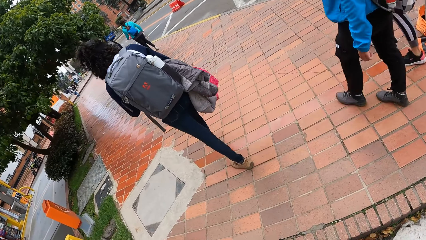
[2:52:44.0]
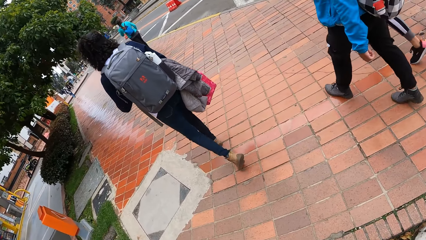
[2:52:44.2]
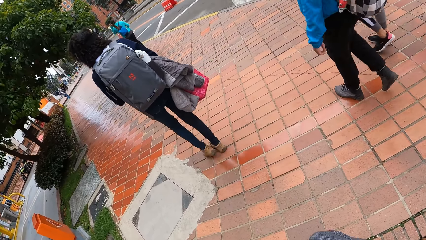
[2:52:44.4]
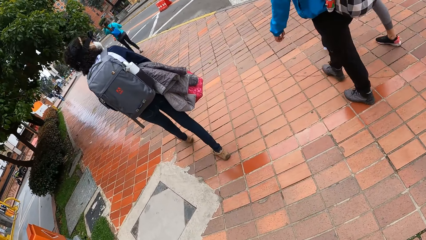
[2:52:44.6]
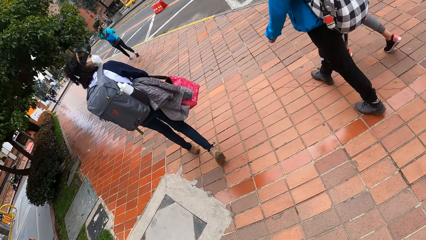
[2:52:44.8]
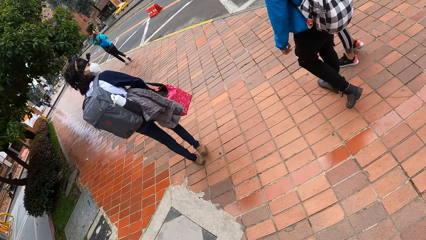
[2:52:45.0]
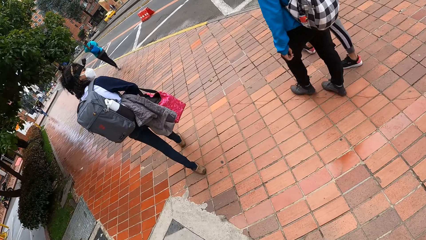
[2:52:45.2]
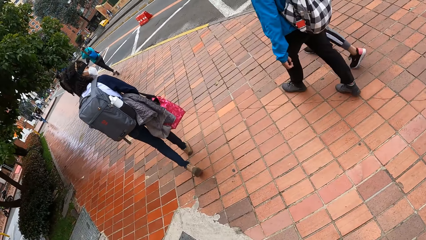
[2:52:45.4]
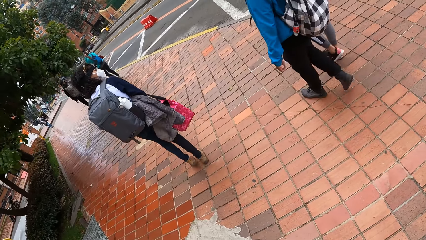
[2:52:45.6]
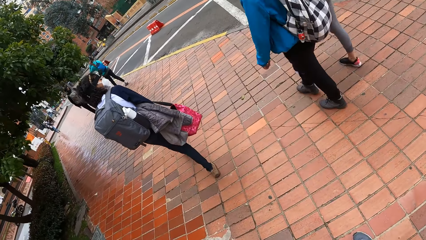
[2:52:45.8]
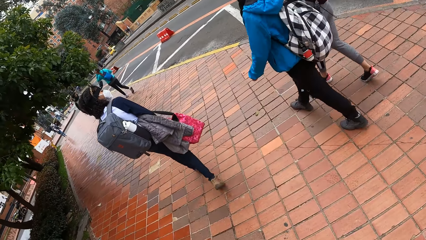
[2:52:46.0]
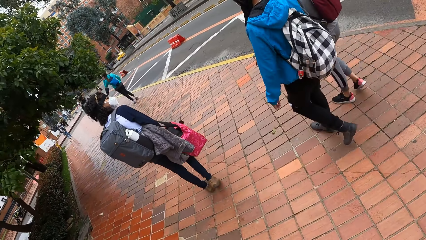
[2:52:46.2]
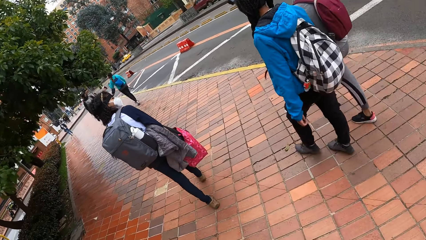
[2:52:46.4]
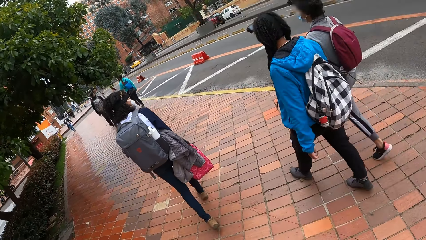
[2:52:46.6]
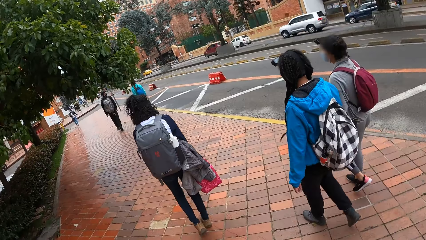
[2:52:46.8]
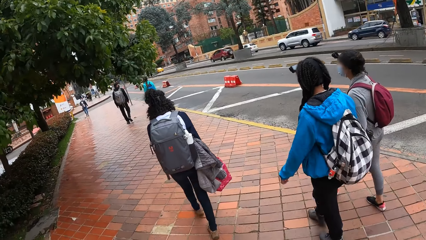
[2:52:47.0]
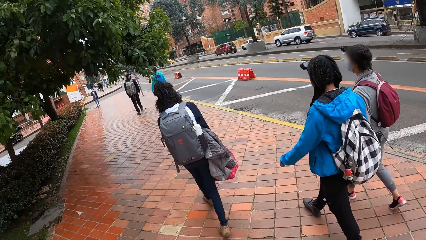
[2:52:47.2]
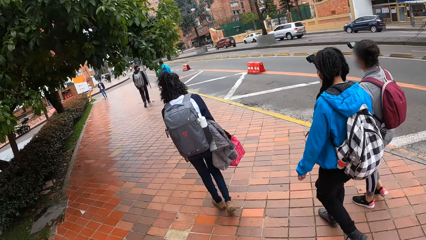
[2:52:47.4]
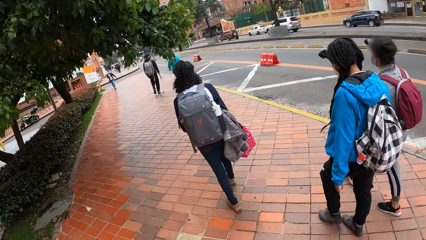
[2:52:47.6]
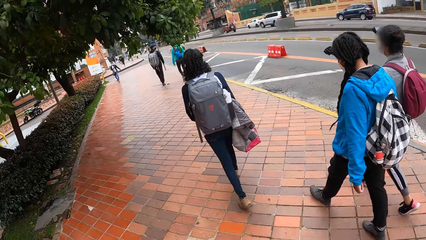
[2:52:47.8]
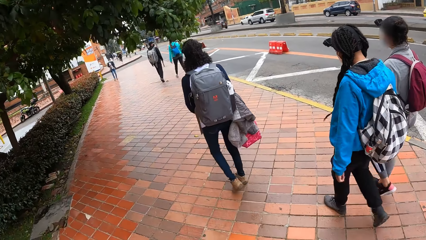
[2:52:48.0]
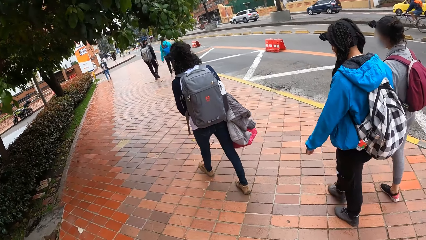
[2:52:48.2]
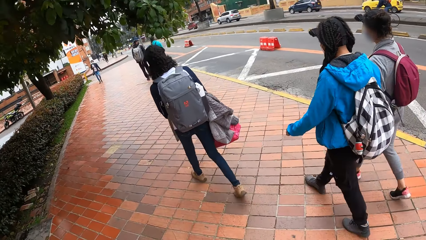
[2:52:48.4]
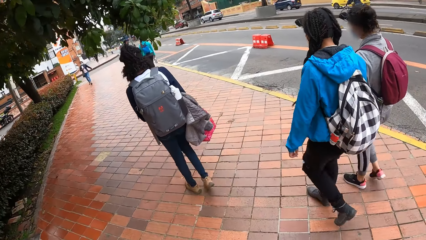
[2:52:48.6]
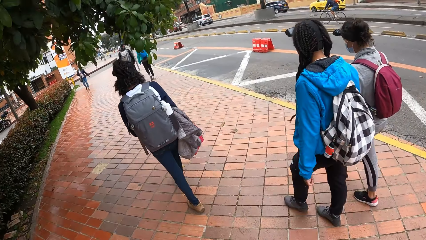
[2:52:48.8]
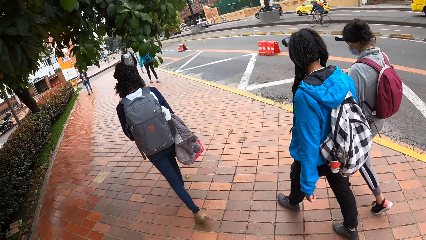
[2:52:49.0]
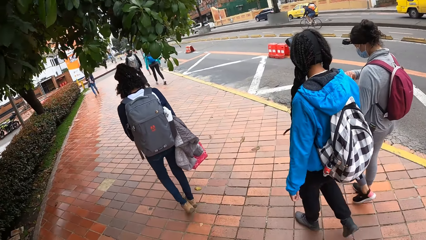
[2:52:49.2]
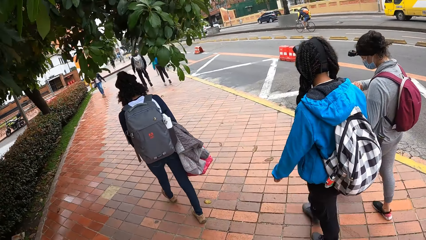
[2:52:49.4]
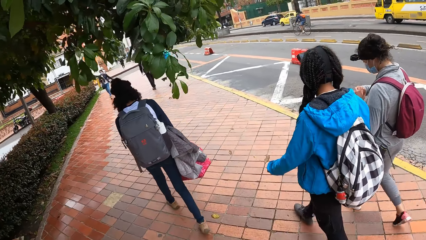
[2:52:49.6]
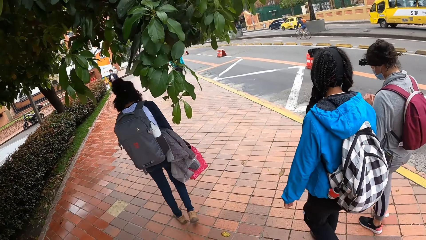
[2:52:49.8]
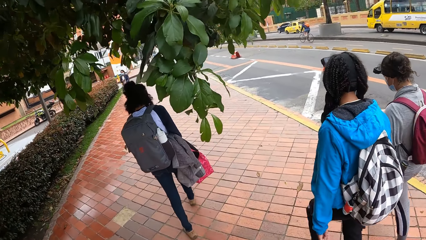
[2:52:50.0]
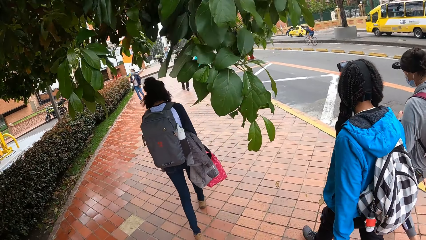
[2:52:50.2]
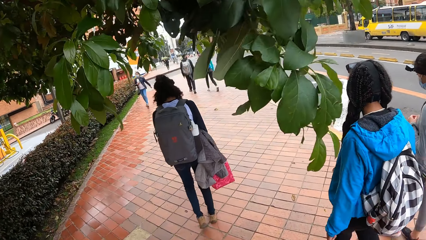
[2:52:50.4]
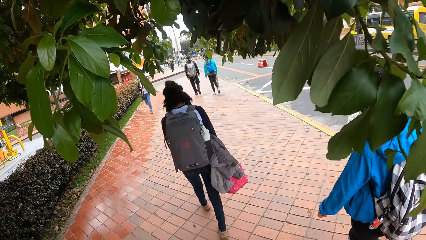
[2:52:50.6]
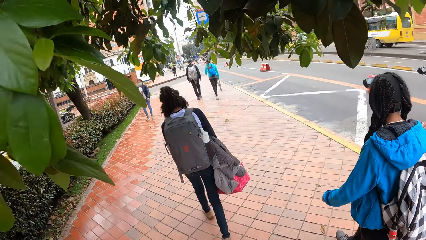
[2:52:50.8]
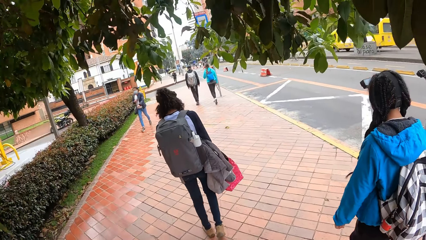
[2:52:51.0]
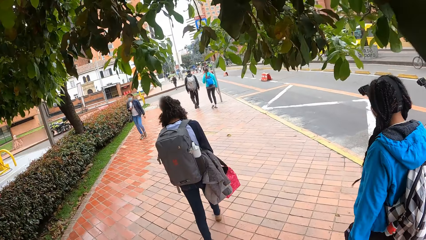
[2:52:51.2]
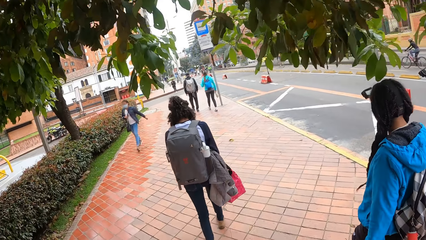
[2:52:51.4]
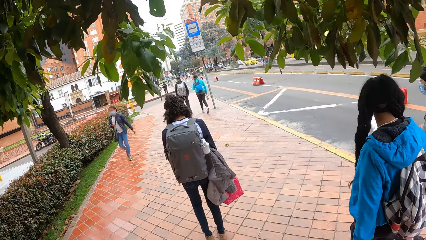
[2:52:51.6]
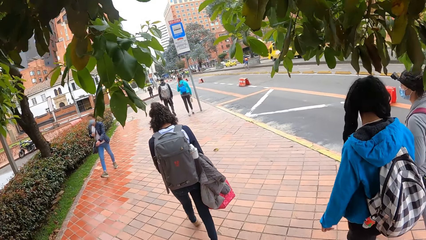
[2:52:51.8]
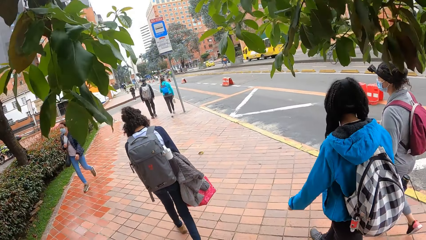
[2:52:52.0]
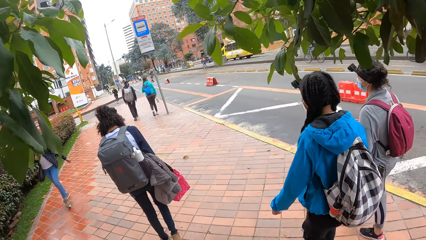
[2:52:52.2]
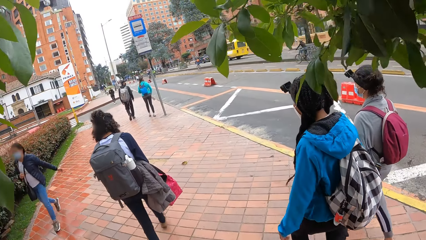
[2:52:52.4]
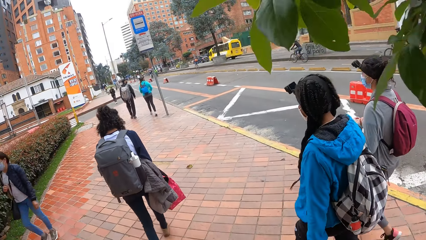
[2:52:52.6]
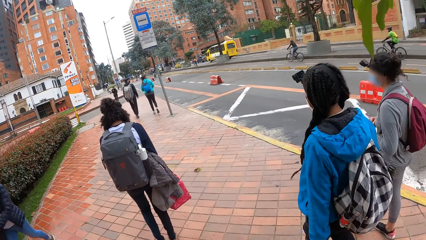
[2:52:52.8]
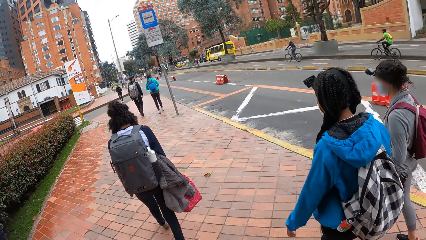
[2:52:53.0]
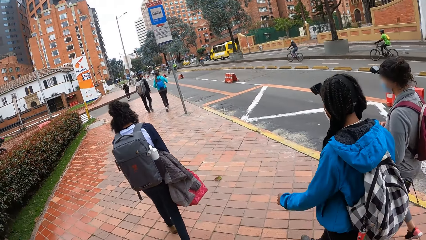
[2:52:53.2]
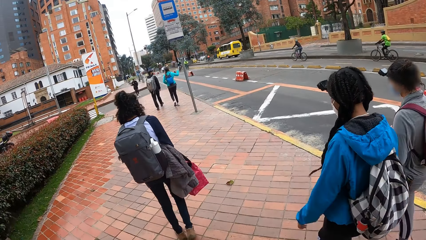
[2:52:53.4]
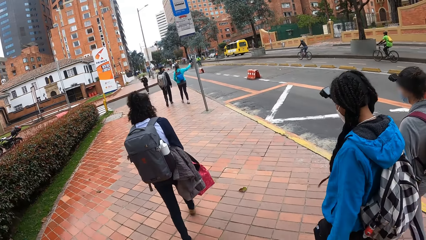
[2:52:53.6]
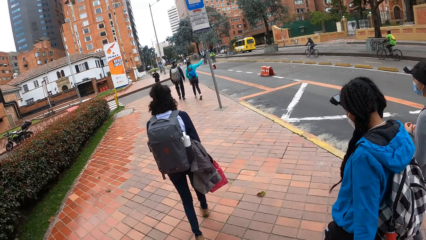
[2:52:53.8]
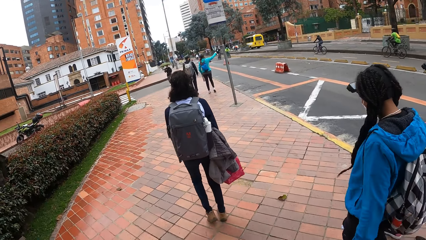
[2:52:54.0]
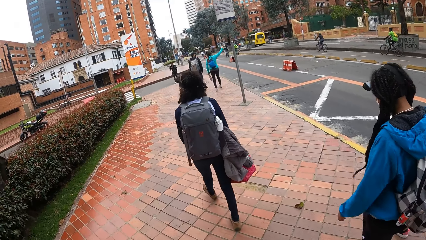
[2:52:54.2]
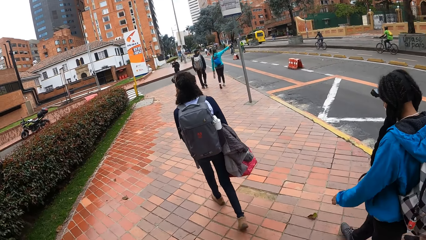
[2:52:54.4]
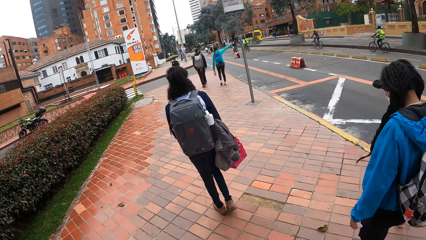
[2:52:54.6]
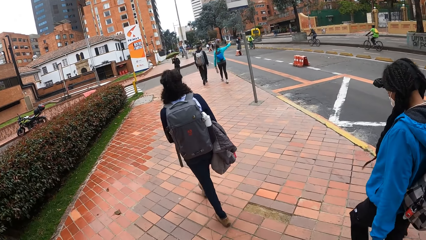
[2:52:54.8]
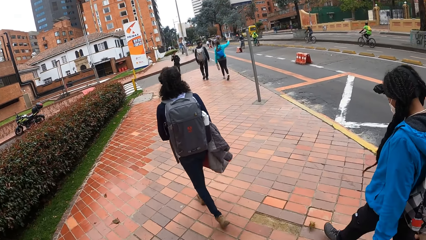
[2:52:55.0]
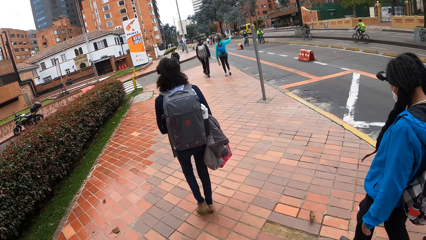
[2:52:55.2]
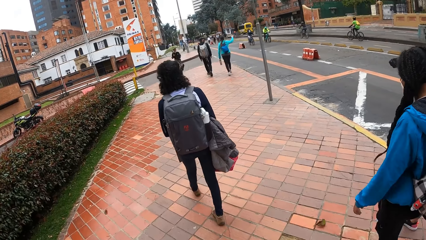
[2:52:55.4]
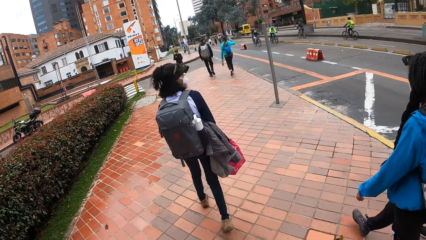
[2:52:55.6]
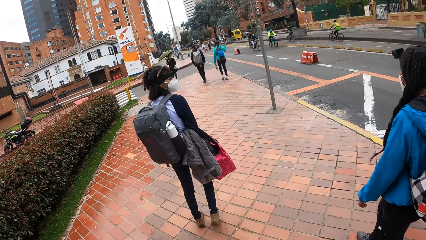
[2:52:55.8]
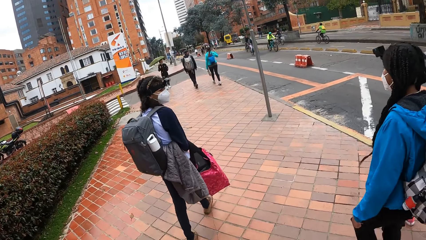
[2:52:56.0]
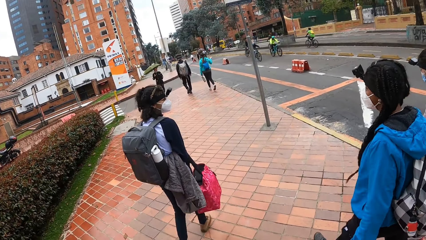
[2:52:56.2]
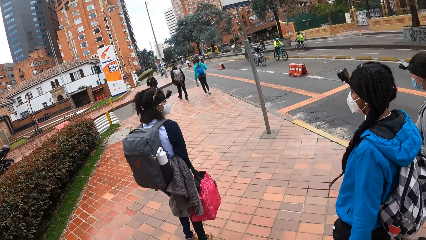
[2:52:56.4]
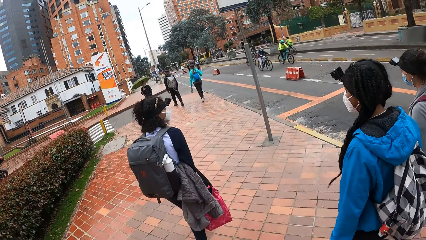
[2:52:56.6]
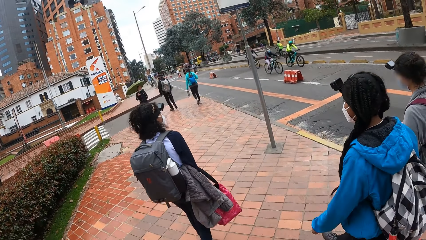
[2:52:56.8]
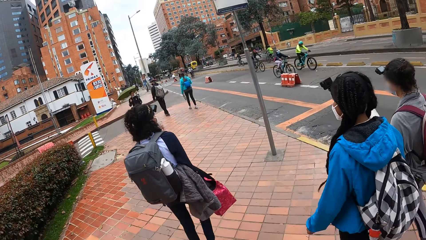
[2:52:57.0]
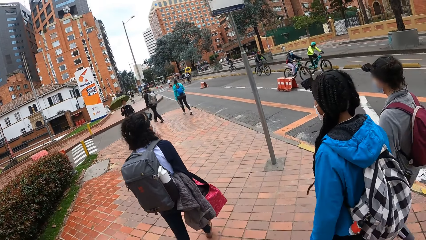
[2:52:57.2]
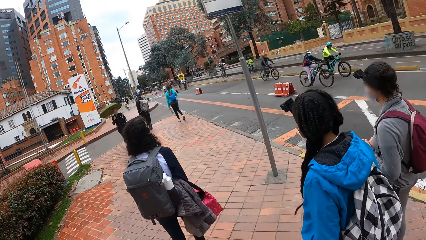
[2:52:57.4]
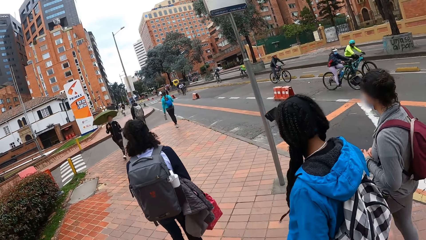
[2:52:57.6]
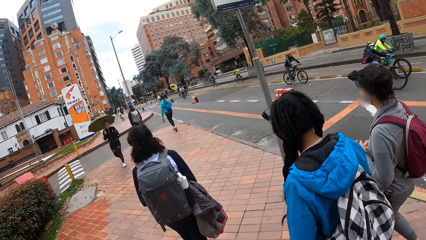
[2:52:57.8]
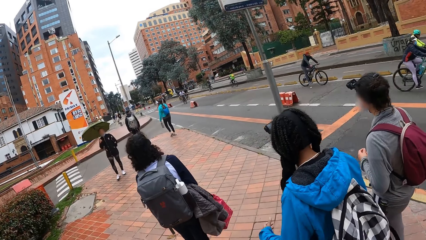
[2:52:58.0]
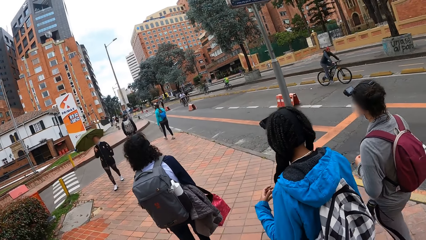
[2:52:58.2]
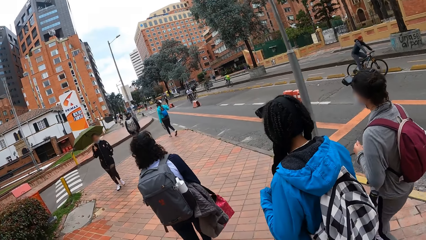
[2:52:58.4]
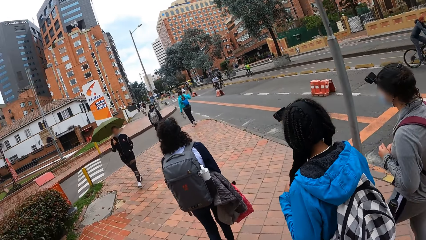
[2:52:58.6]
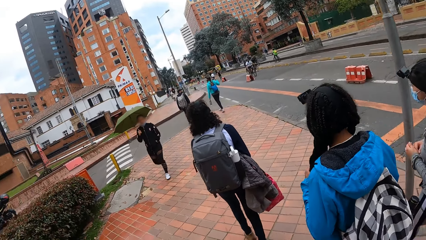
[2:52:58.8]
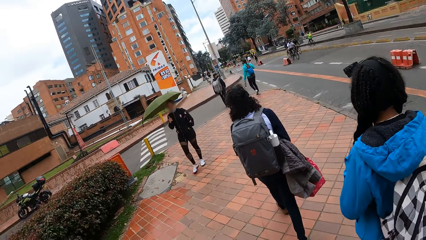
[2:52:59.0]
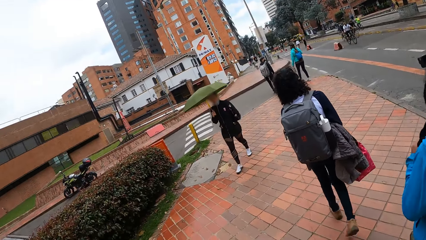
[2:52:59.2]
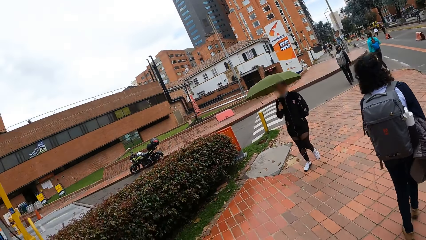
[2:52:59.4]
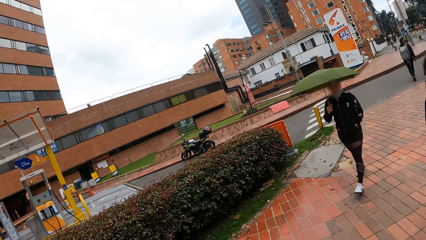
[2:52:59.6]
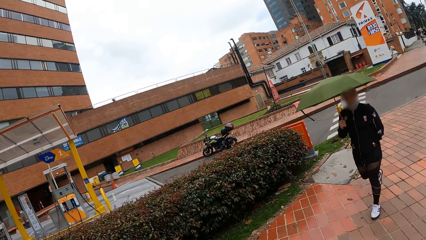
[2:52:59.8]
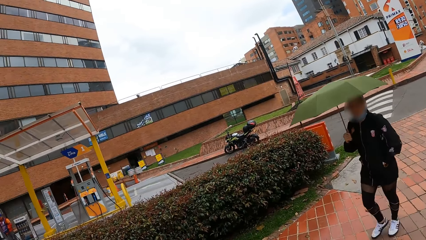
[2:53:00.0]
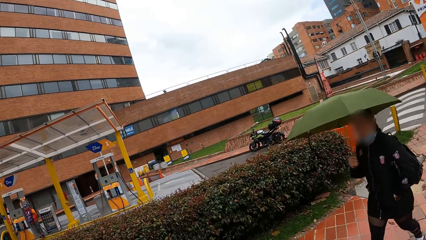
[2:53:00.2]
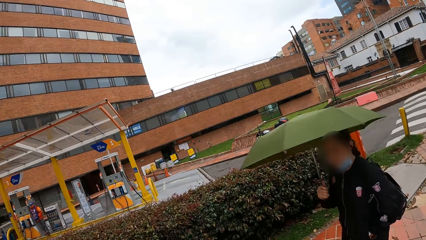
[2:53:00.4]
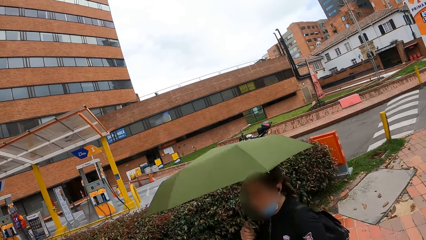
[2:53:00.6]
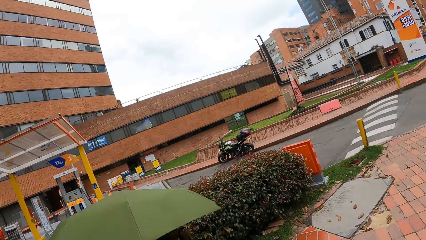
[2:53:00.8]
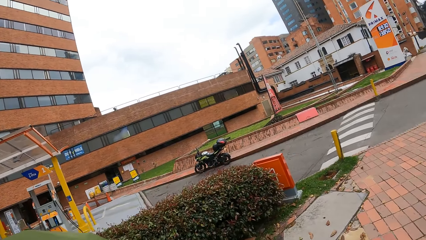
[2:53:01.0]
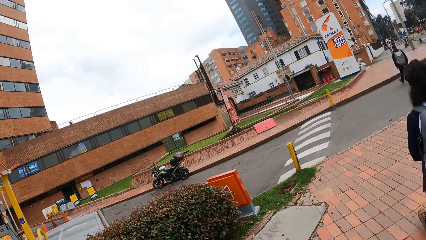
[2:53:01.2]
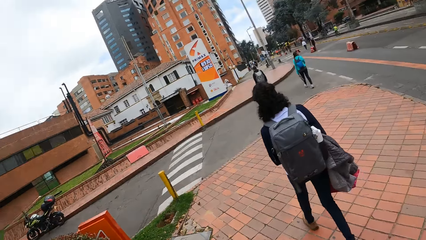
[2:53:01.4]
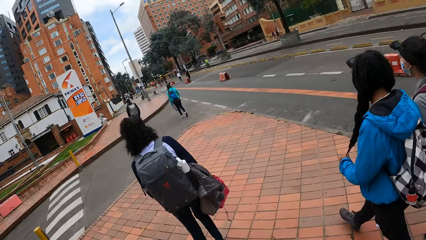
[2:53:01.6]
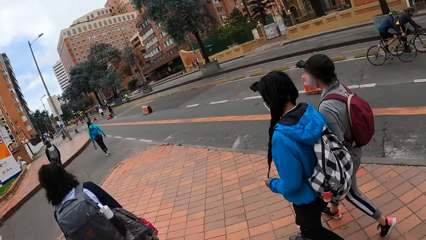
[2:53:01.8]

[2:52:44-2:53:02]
The camera wearer walks on the walkway. A girl interacts with another girl. The camera wearer looks around the road.
